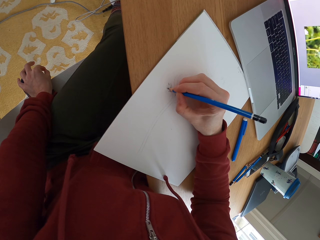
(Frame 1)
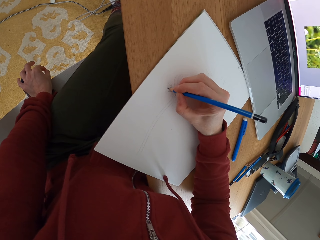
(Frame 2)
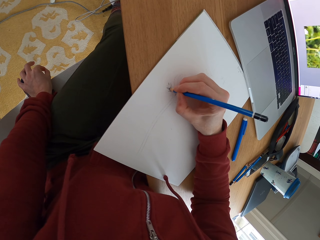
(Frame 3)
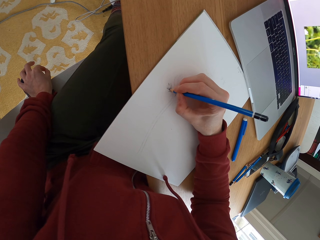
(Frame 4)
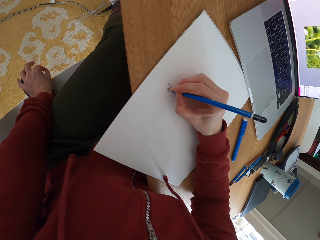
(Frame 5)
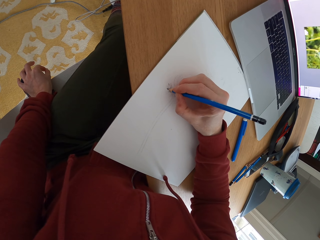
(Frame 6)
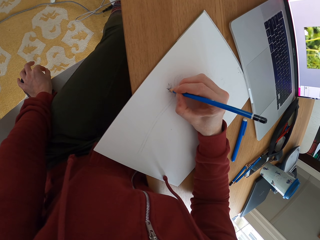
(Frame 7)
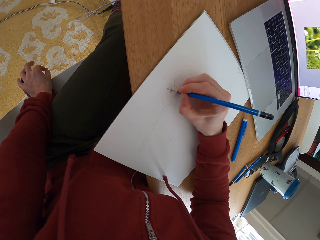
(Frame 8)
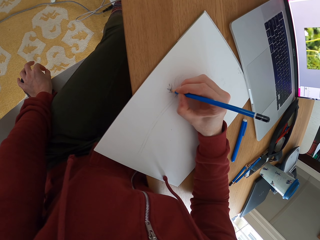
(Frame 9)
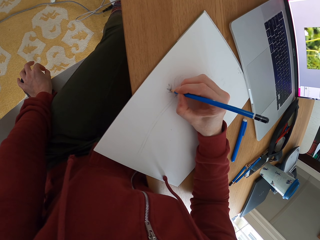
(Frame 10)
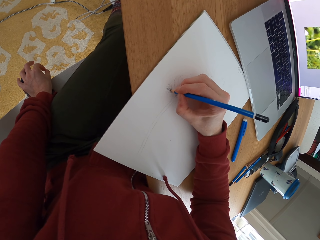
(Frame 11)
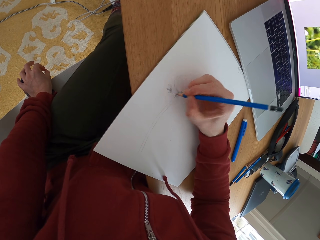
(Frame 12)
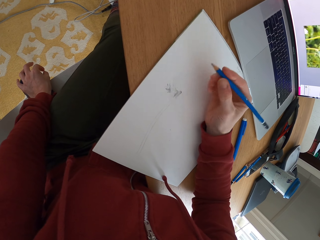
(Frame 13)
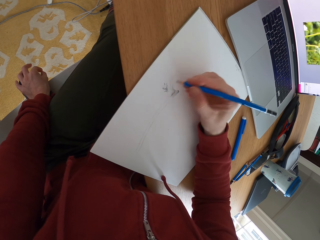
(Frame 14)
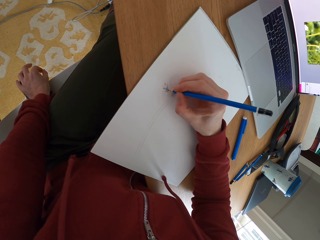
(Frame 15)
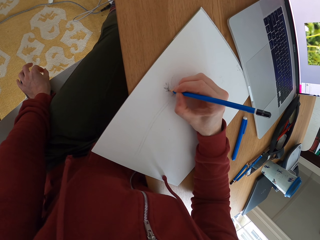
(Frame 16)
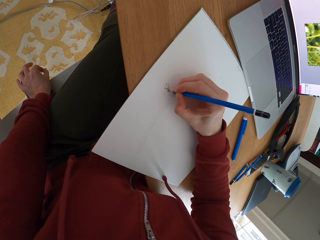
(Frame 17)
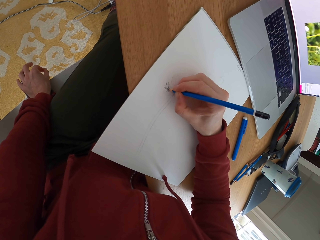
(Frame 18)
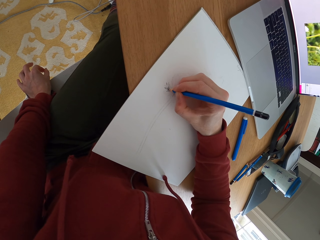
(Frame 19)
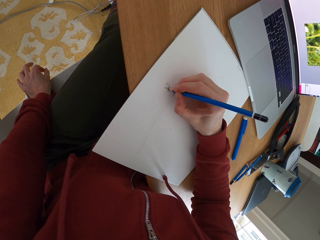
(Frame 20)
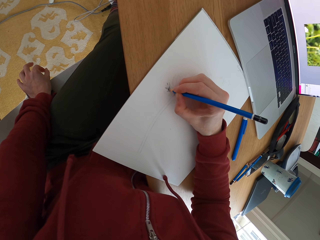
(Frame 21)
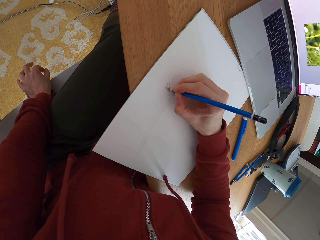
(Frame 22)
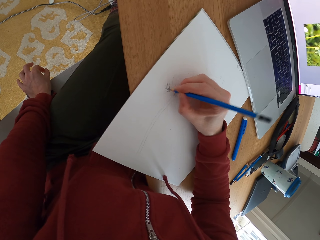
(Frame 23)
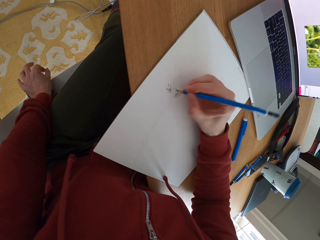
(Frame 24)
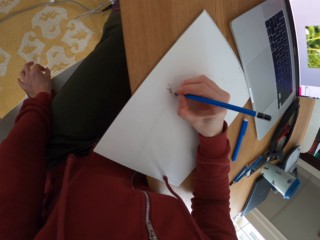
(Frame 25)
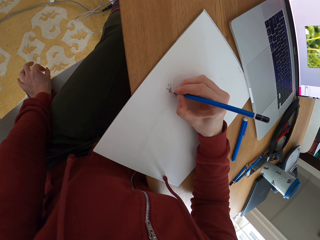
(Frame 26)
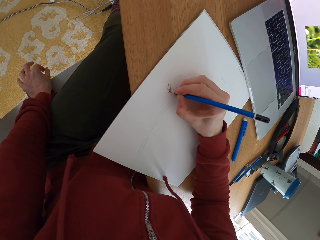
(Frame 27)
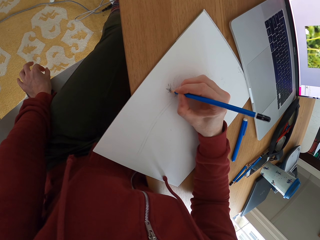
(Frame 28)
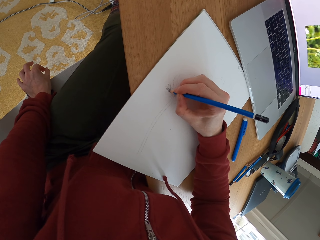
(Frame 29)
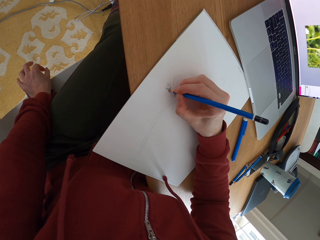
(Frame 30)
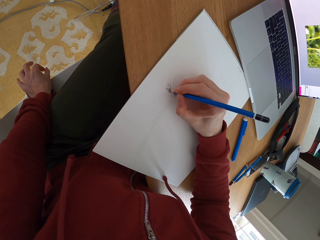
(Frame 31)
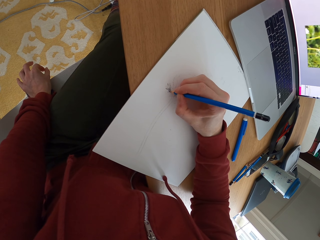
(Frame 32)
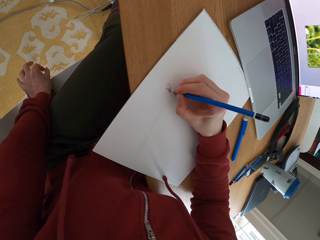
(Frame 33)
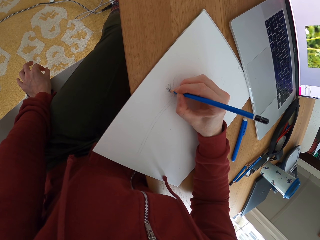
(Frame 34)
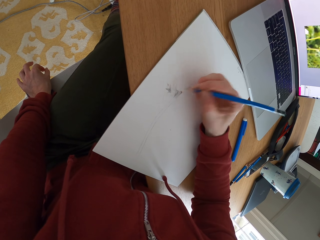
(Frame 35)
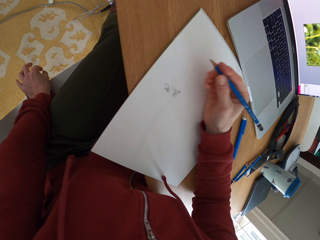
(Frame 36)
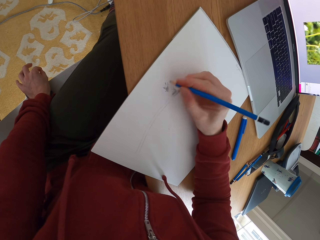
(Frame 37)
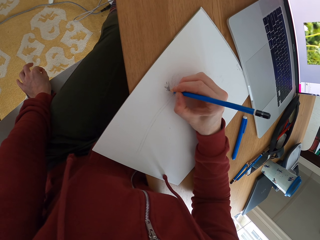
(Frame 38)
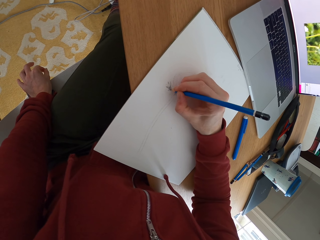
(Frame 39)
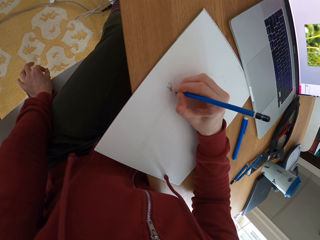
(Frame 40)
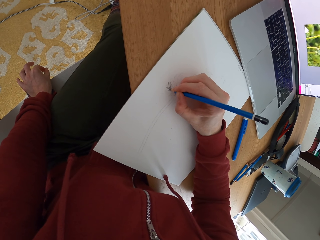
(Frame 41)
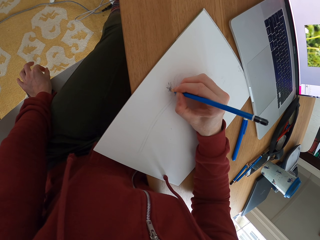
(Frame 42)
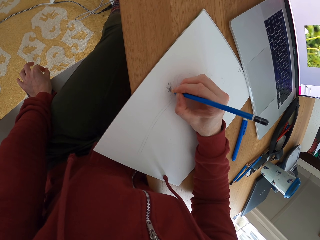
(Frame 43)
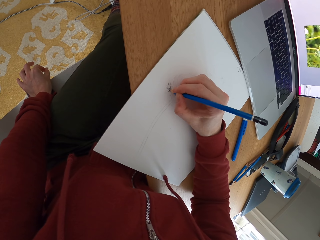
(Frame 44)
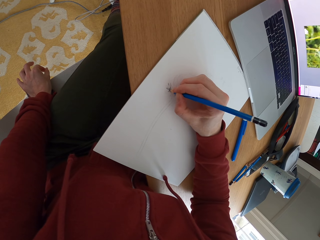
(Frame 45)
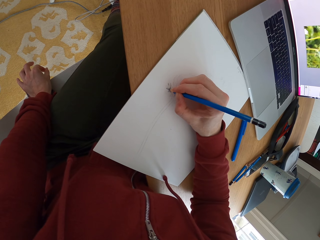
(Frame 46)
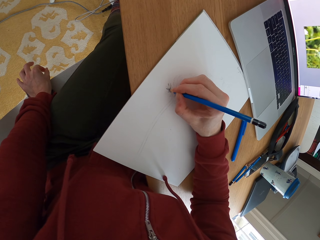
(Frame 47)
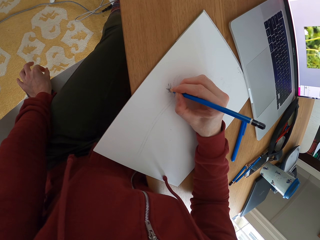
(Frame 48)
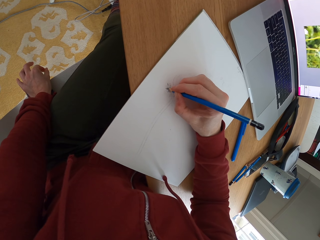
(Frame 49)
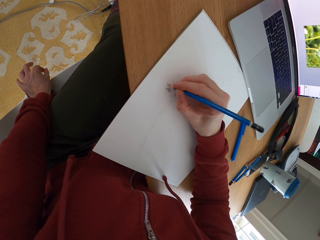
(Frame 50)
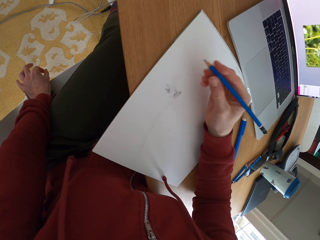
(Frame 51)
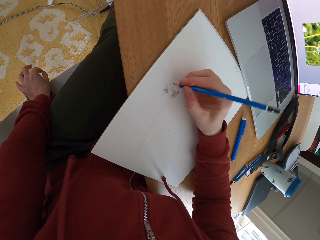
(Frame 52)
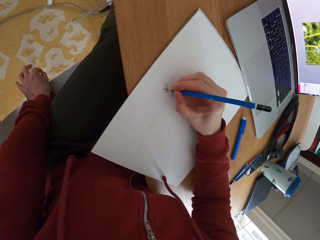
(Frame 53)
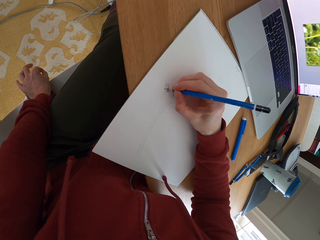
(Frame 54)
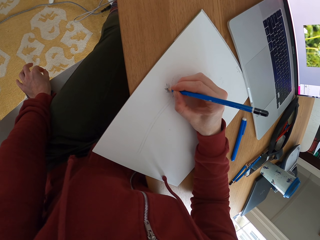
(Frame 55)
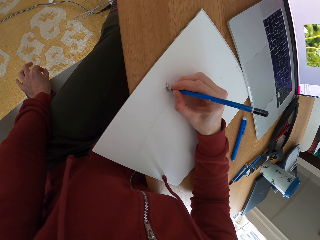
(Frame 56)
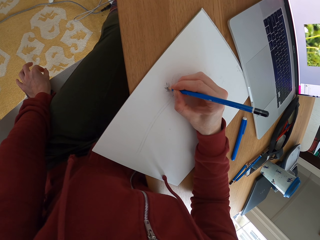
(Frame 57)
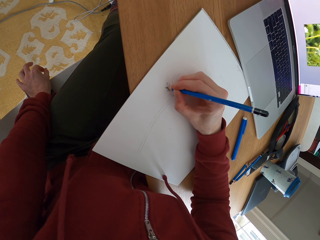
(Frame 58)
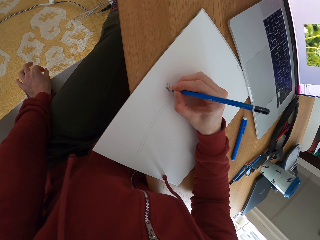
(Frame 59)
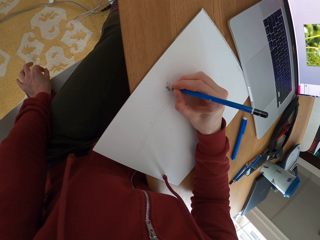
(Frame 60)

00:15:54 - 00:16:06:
The camera wearer adjusts the pencil. They draw a sketch with the pencil.

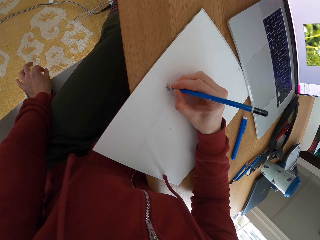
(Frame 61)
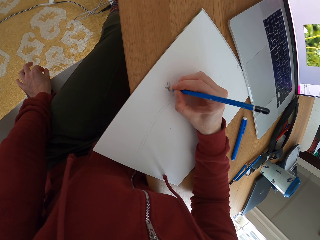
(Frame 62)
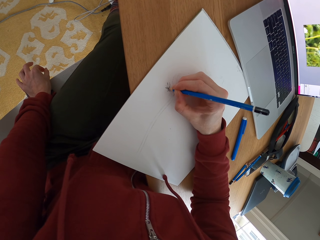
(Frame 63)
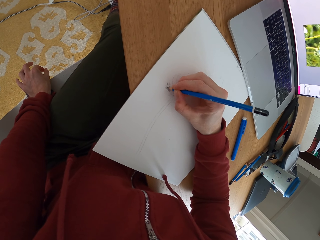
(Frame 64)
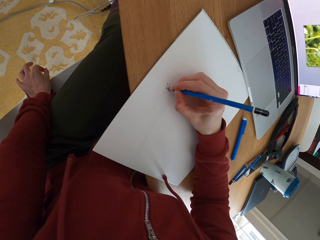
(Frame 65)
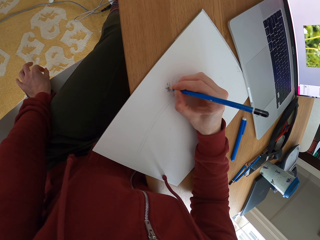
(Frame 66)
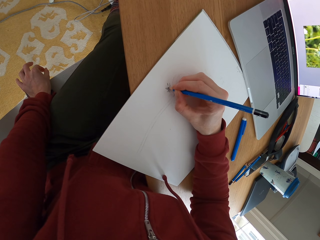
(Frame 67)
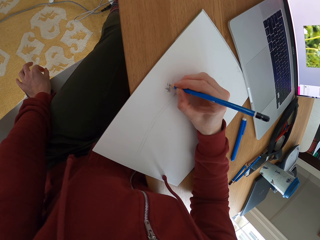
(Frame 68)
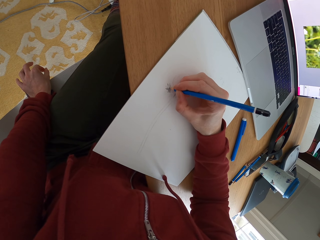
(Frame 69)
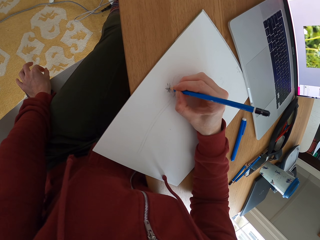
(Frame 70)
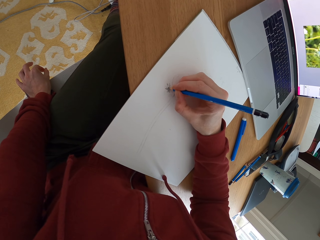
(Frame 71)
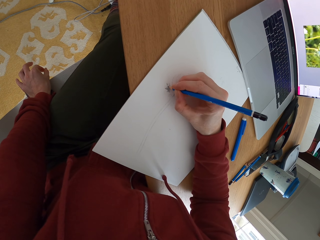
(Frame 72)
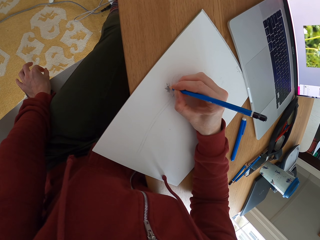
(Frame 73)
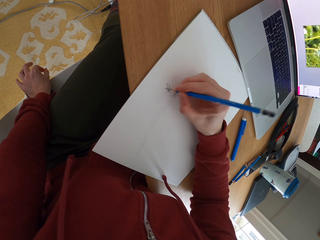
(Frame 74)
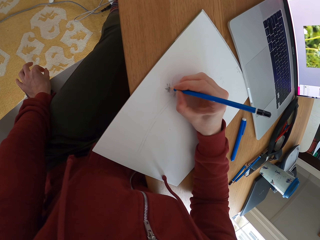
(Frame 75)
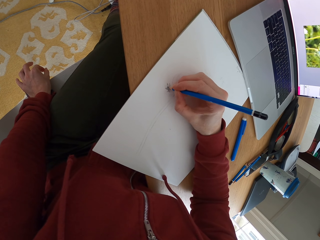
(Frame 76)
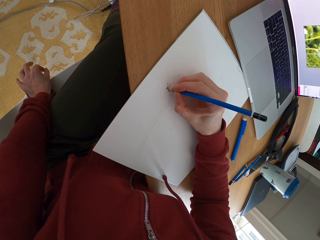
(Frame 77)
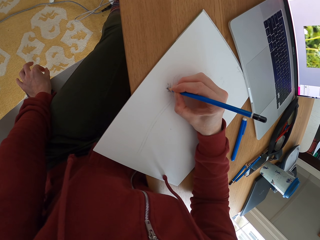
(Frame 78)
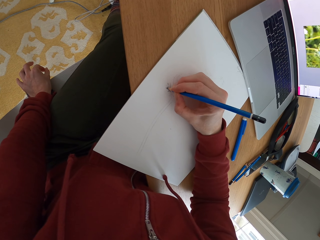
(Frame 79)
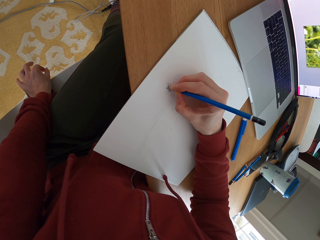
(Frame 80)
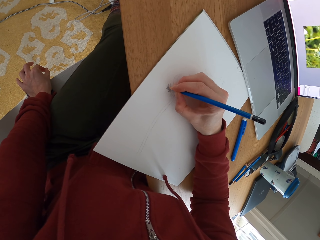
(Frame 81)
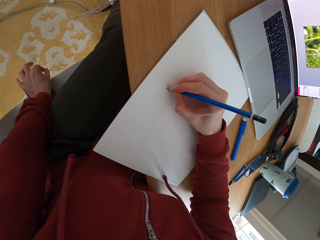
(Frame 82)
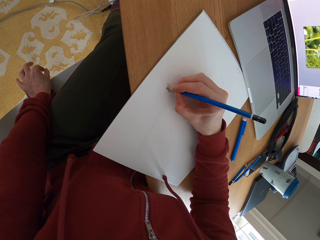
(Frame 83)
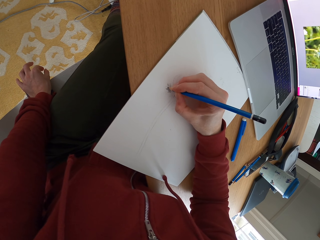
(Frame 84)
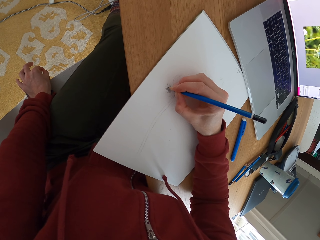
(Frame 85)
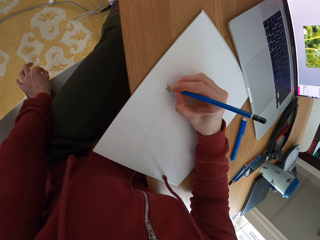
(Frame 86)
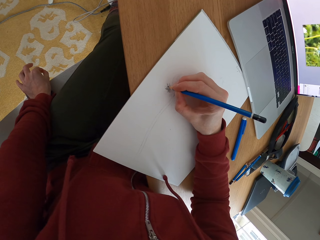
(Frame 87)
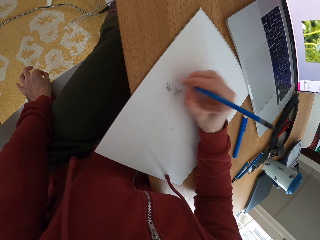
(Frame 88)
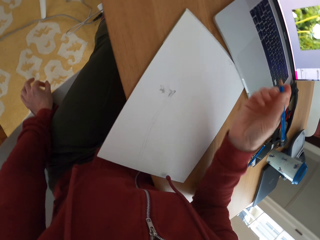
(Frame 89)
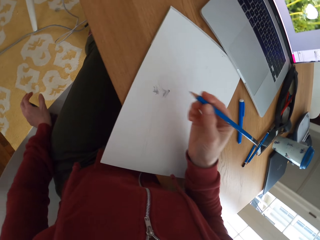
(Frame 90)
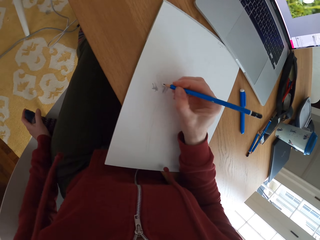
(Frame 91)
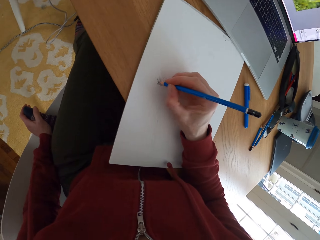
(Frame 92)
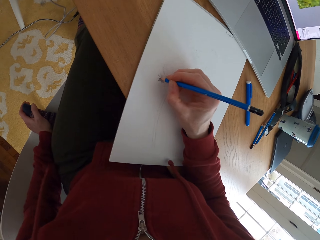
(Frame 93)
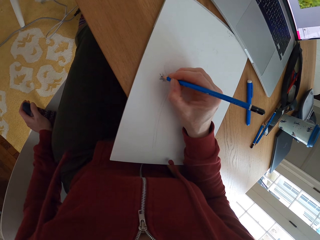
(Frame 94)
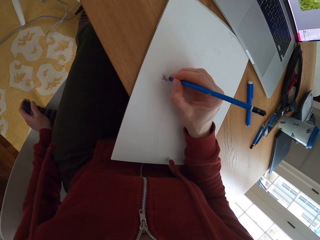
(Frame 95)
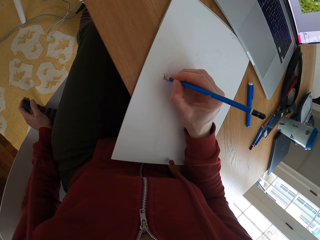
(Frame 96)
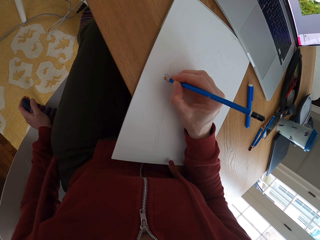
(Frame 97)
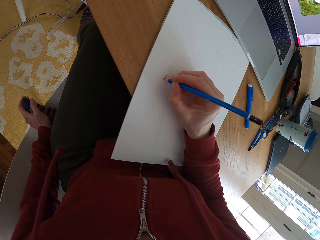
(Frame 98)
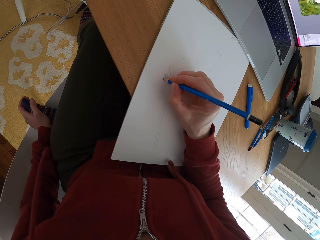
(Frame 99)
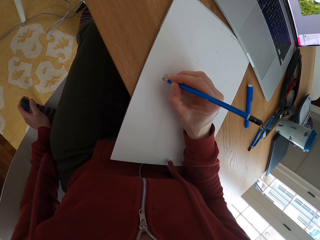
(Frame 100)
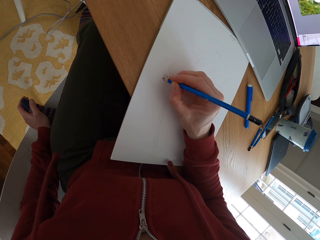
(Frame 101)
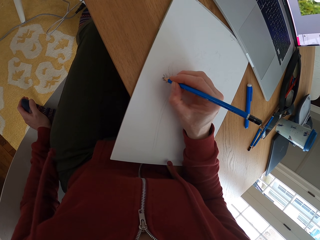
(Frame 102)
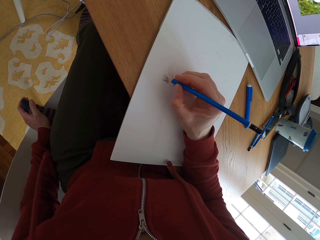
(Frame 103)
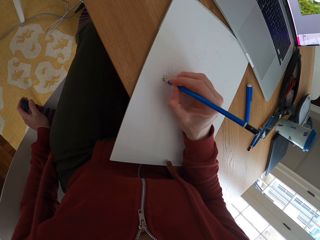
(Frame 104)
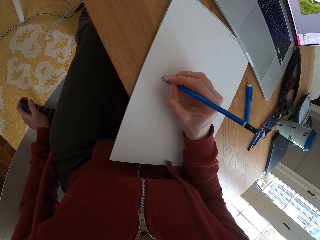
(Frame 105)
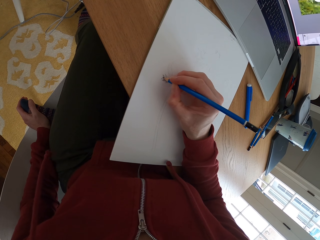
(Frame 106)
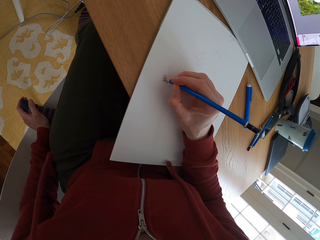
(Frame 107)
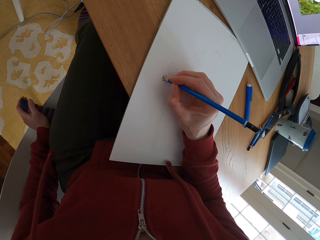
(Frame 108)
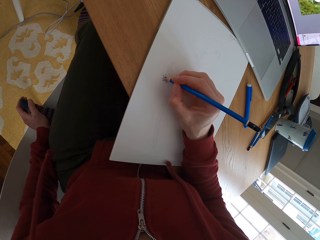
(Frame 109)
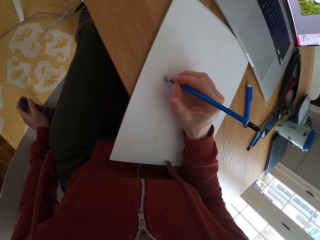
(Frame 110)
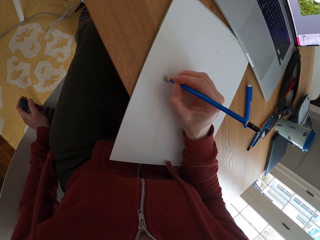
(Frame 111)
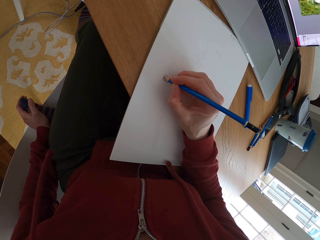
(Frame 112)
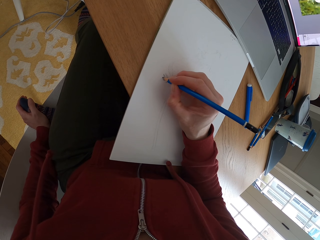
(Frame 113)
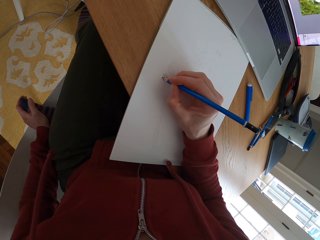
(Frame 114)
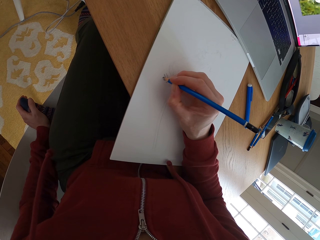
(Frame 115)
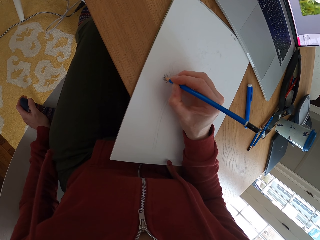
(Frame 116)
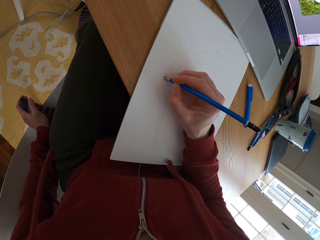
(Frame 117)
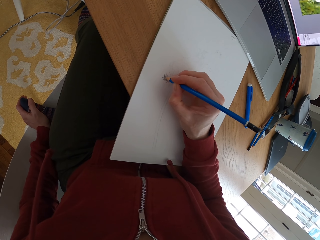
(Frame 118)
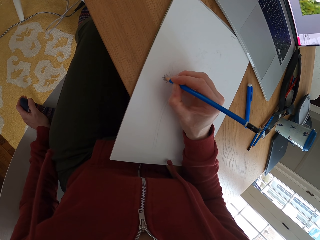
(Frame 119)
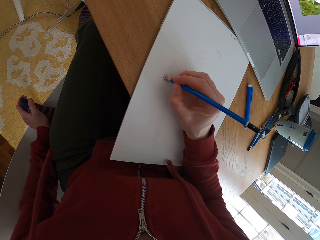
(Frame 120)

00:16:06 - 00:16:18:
The camera wearer moves the hand holding the pencil. They draw a sketch with the pencil.
